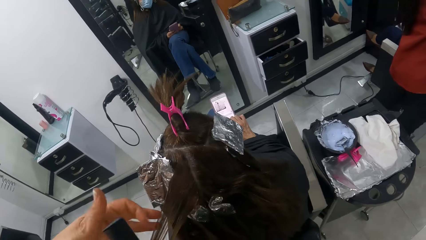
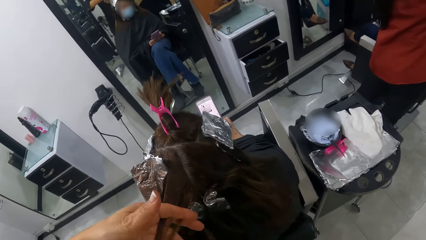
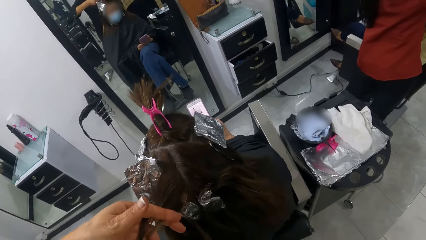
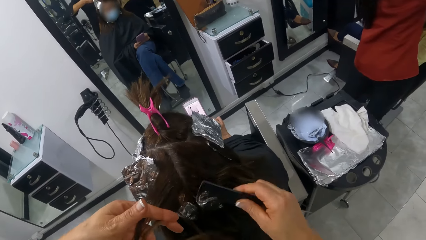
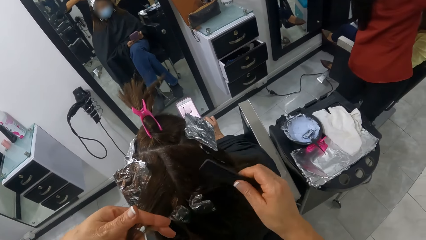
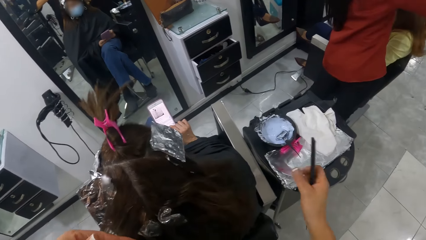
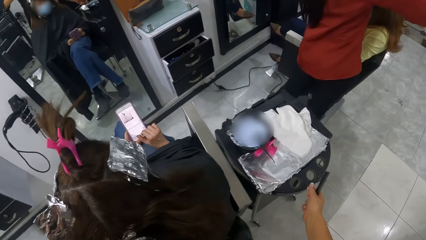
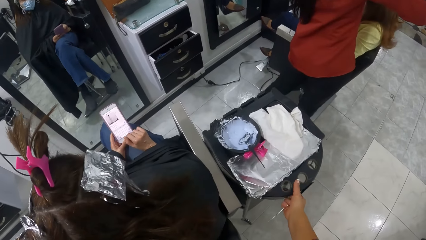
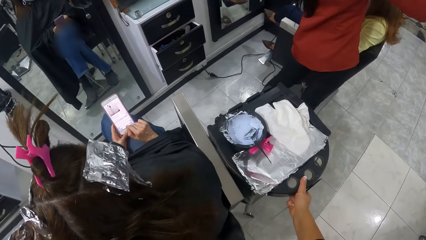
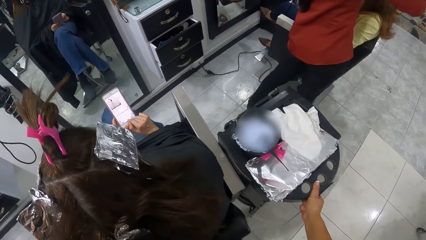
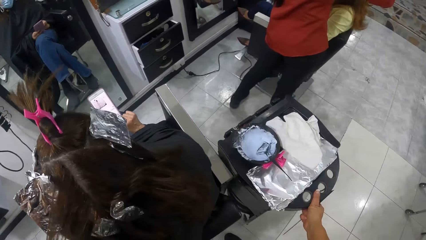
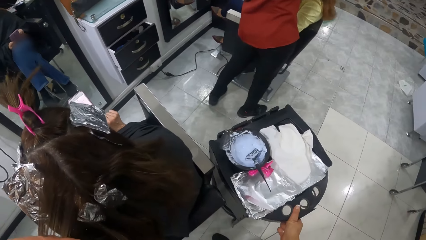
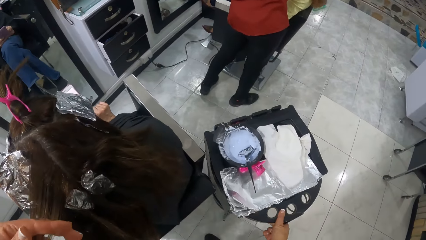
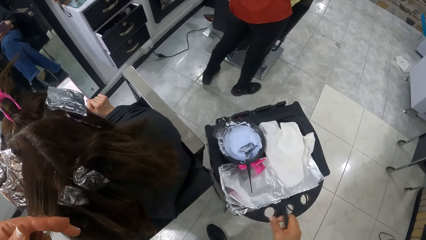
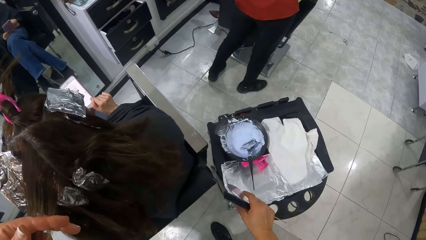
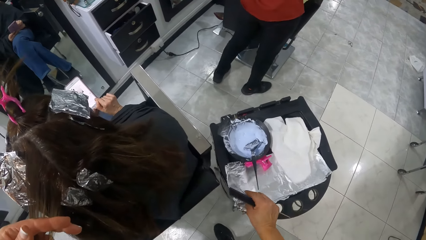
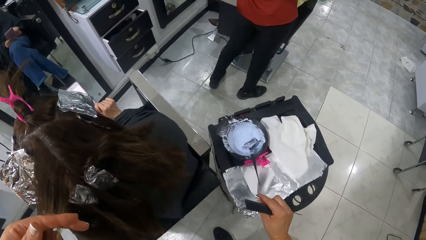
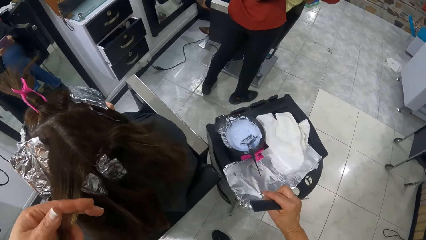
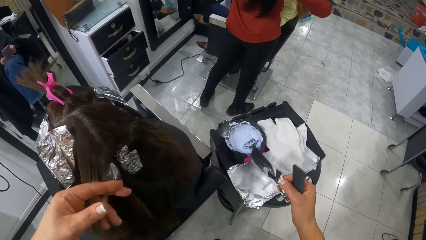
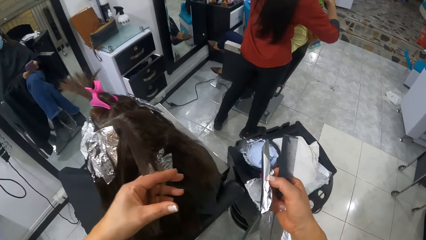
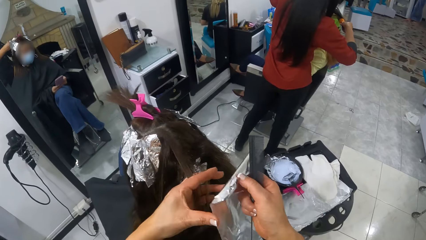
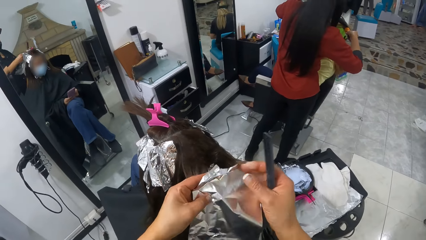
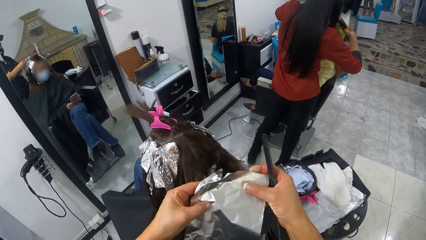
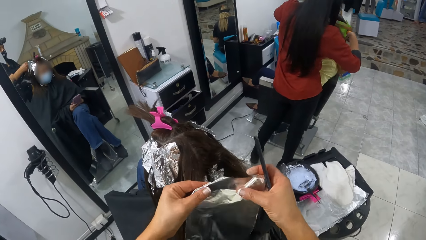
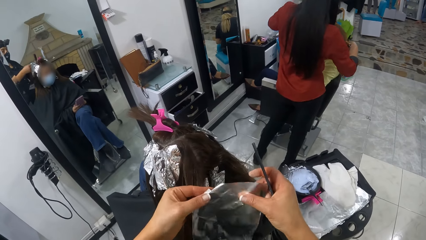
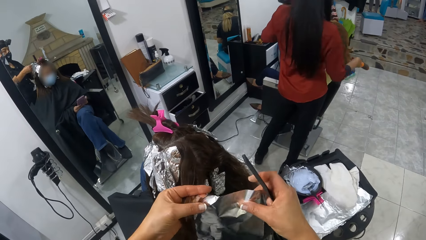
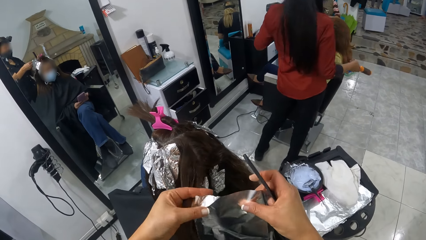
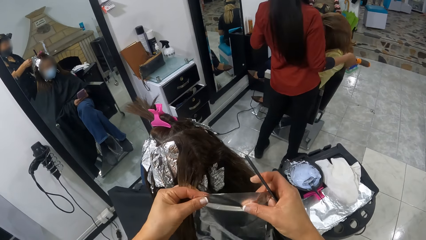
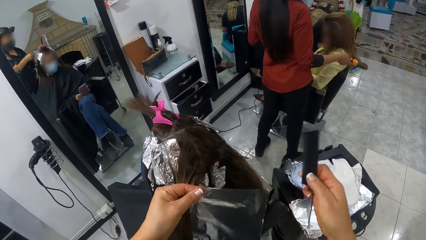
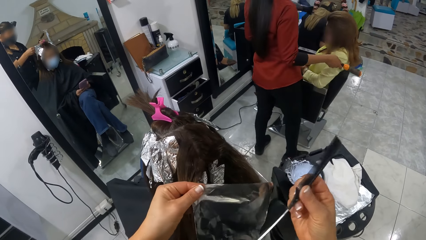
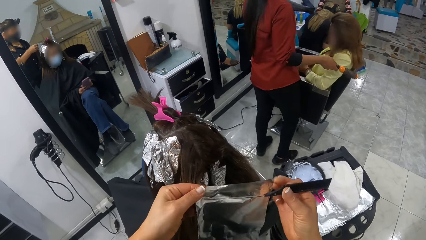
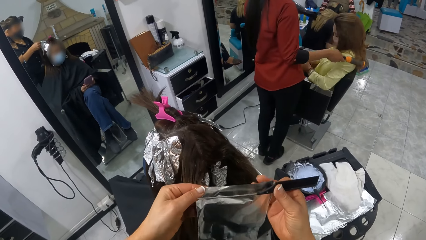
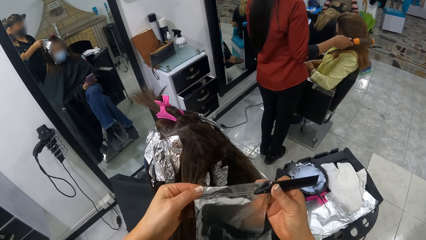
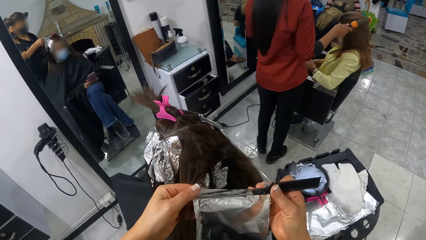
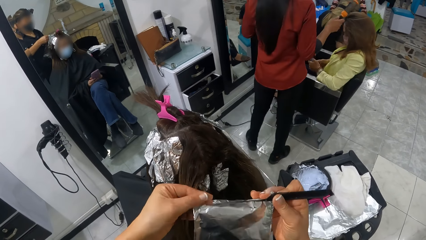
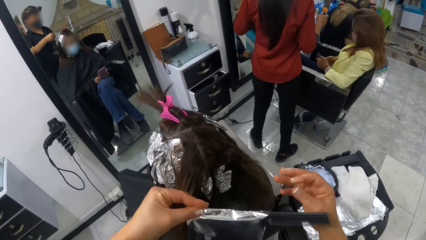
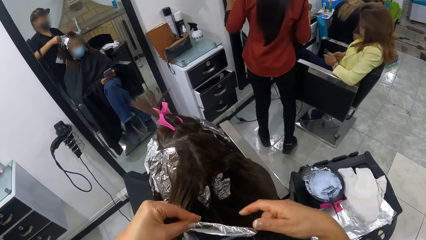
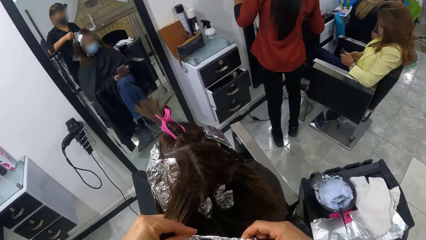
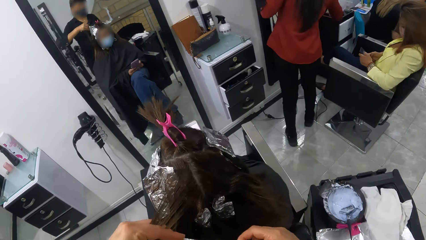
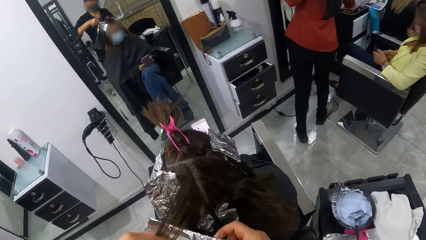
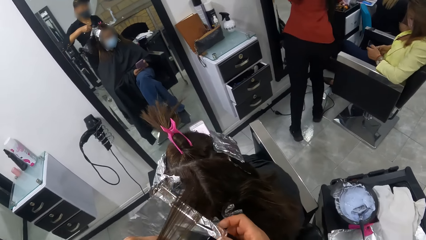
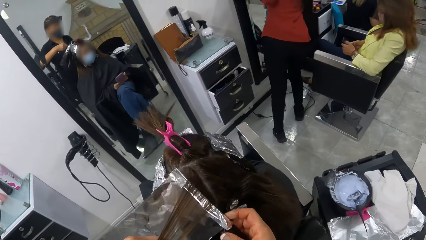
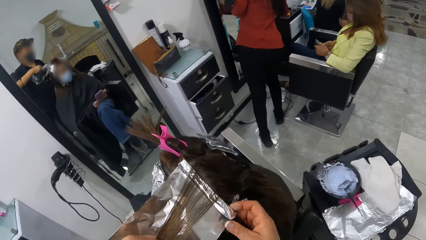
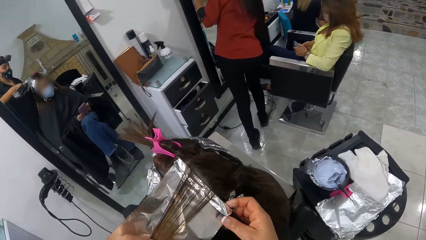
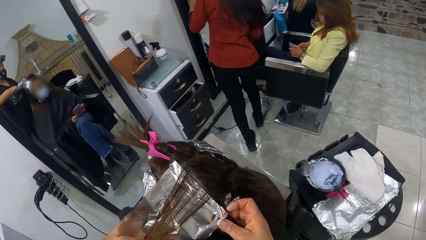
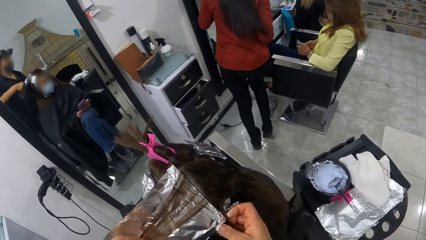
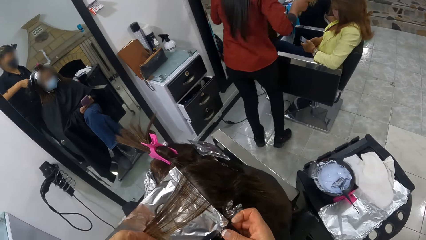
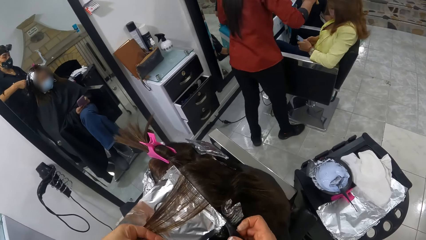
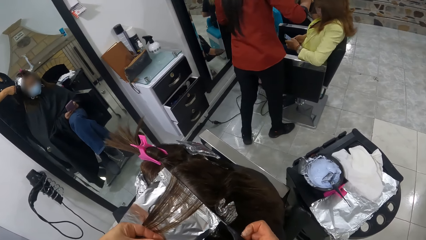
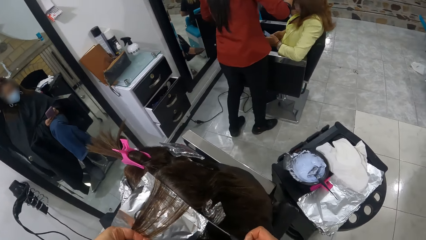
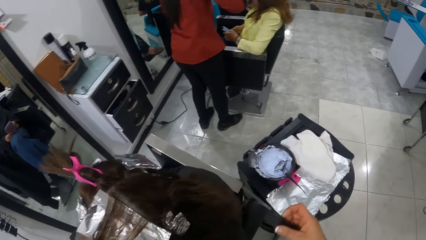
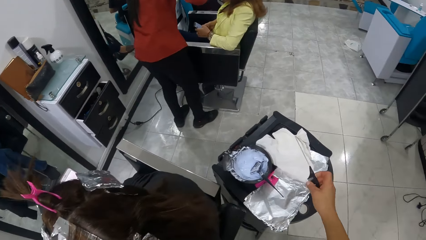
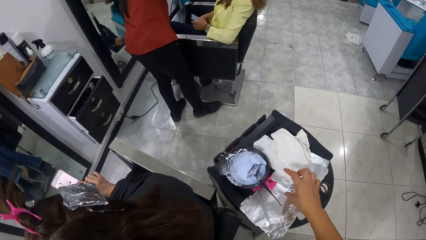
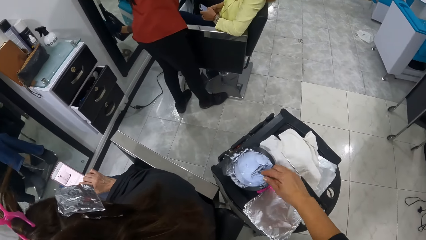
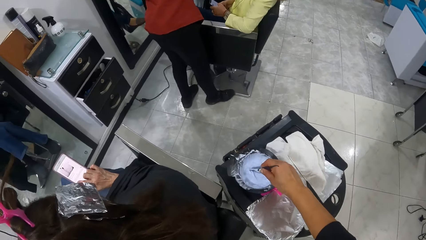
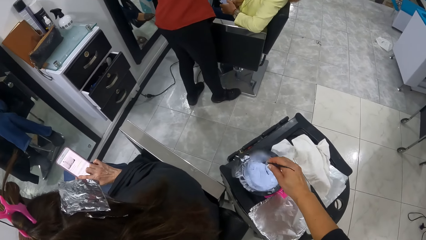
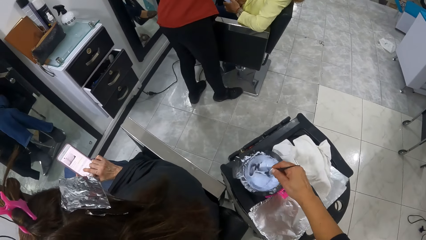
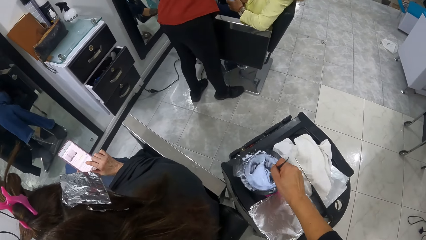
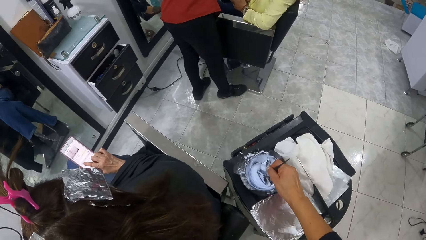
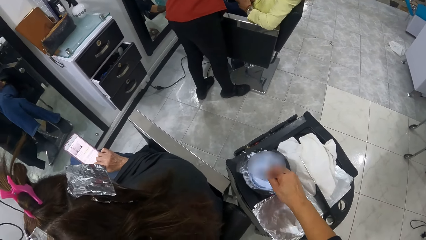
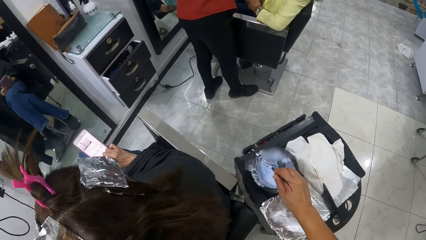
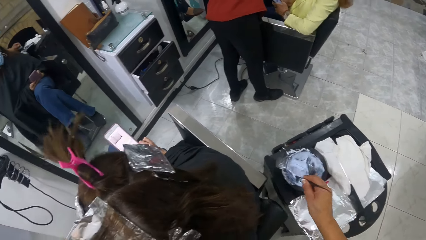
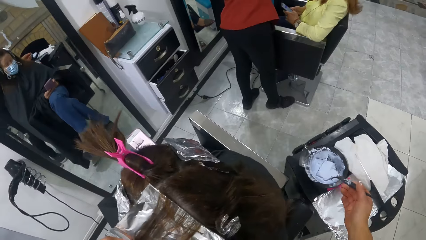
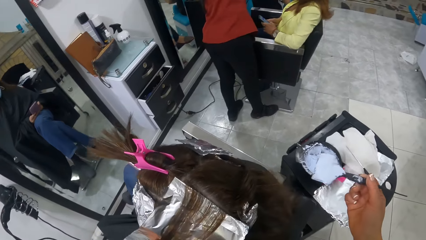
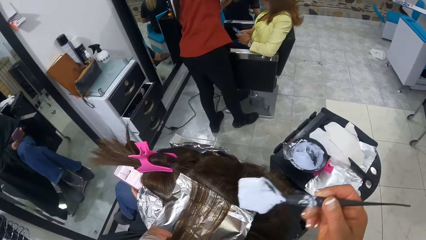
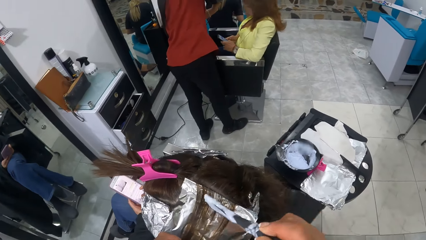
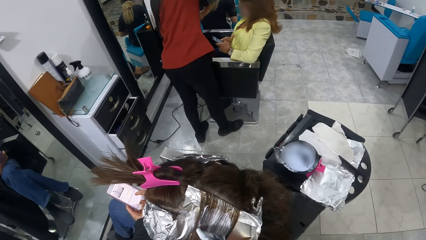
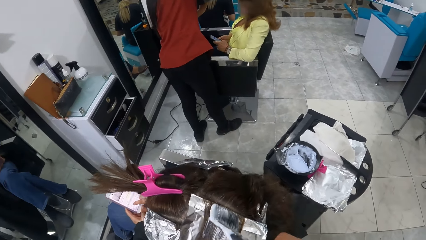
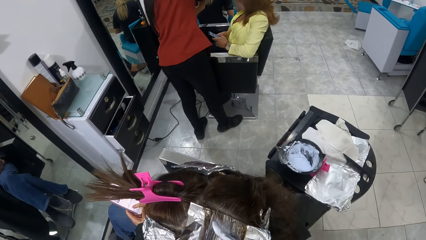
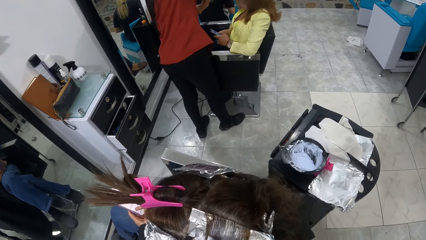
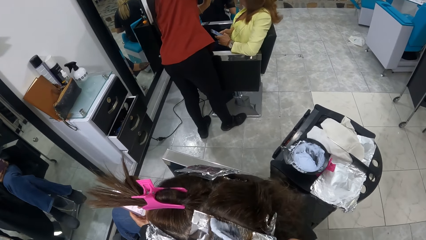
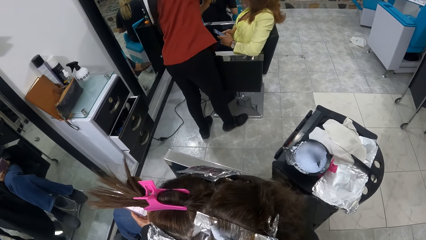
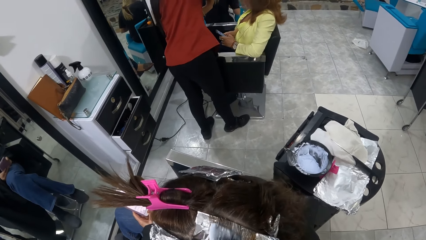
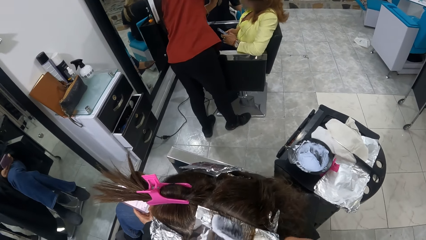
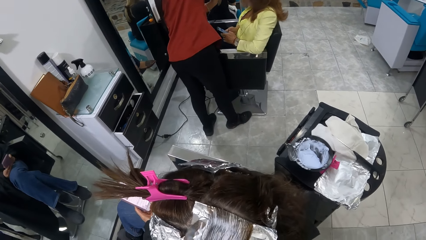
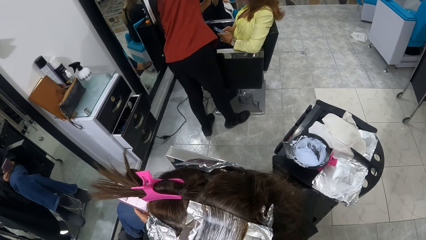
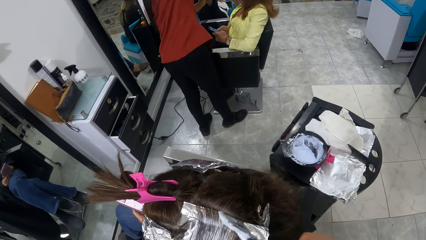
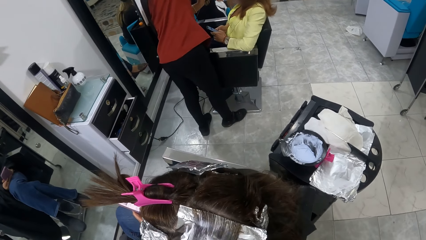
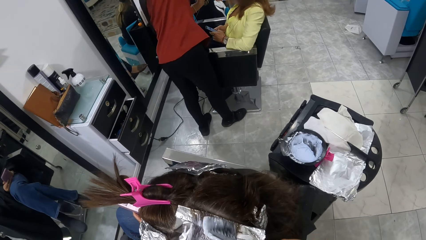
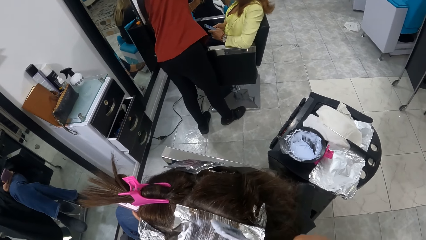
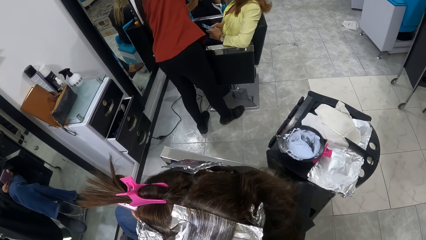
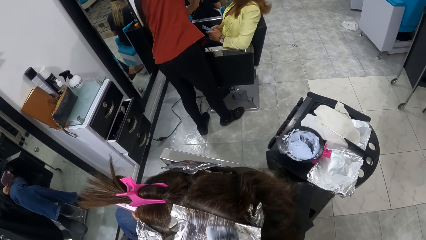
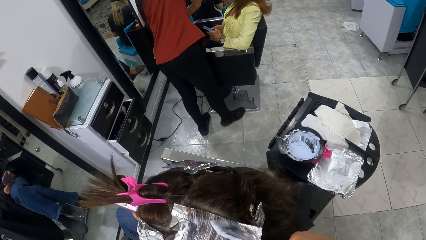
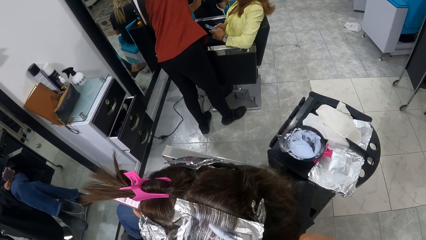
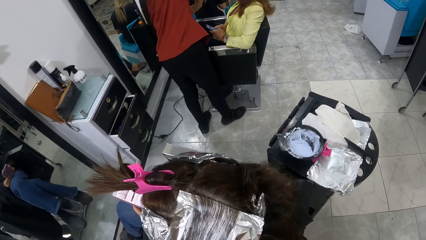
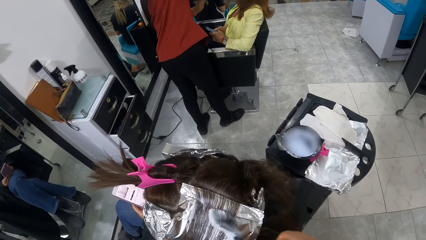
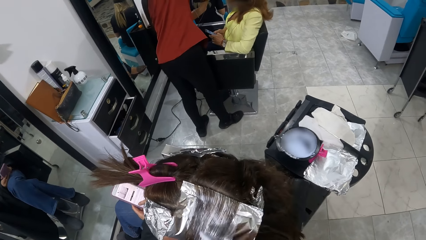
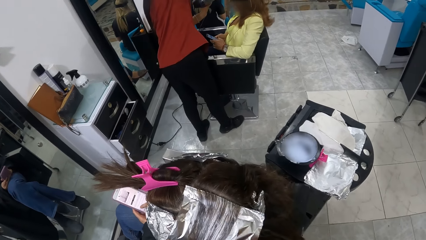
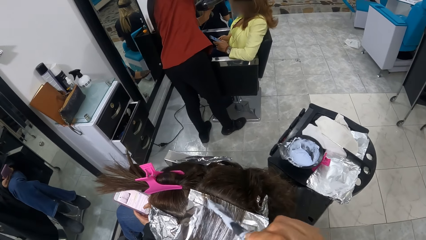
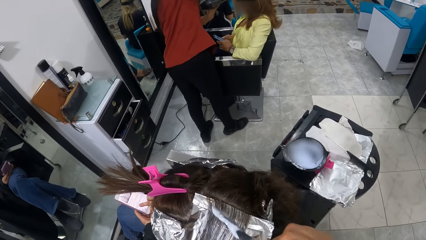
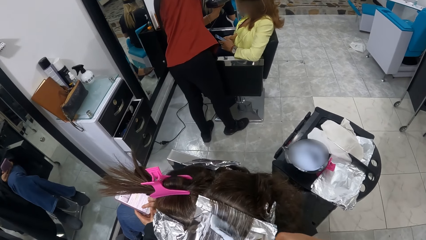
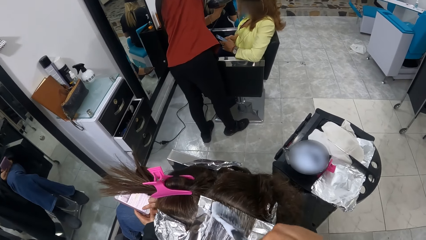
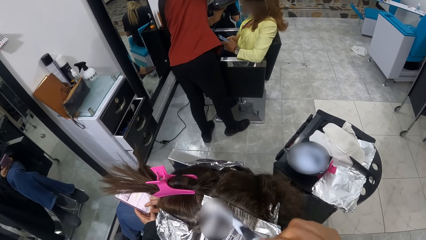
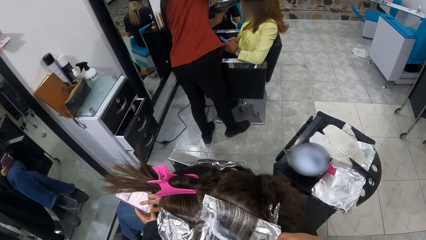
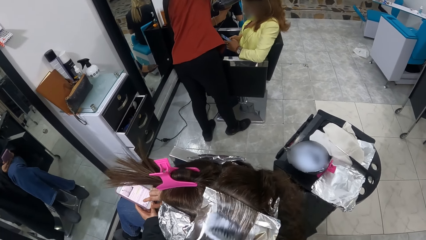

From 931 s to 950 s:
The camera wearer adjusts the stand with her right hand. She pulls the salon trolley. She picks up a perm foil paper on the stand with her right hand. She passes the foil in her right hand to her left hand, and adjusts the foil in her hands. She wraps the foil in her left hand over the parting comb in her right hand. She puts the foil in the comb under the woman's hair. She removes the comb in her right hand from the foil in the woman's hair. She puts the comb in her right hand on the stand. She picks up the brush in the dye container with her right hand. She loads the brush in her right hand with dye from the container on the stand. She applies dye on the woman's hair with the brush in her right hand.
